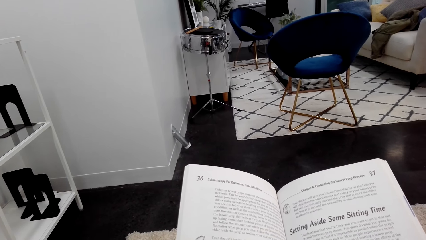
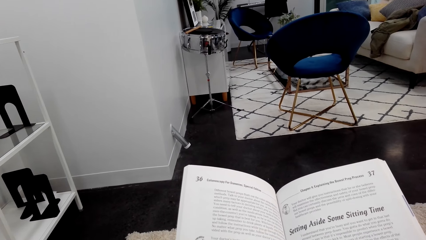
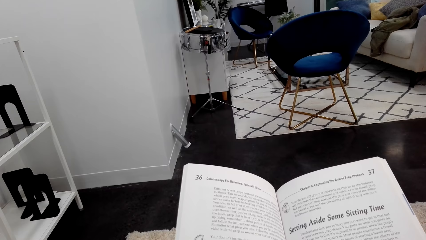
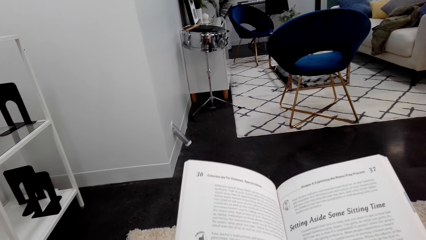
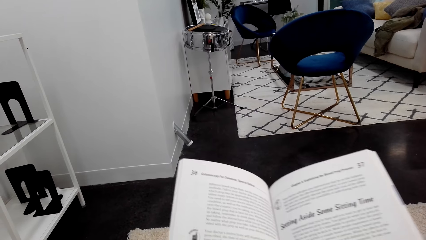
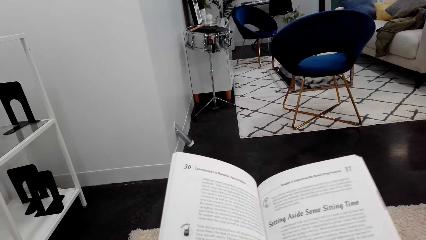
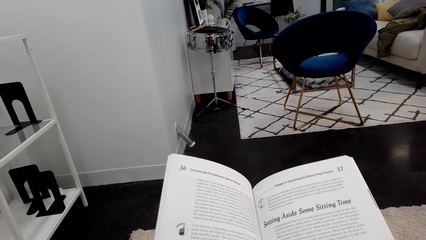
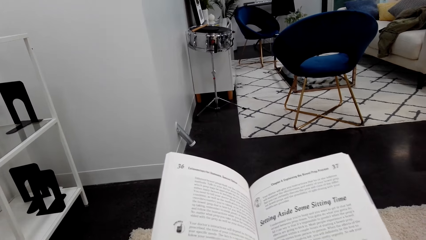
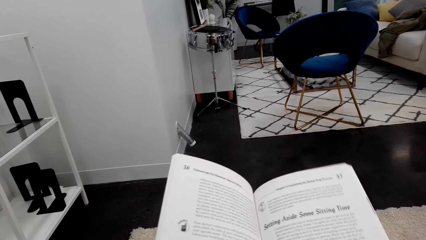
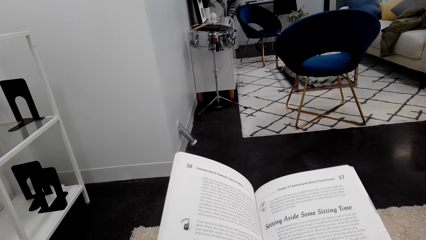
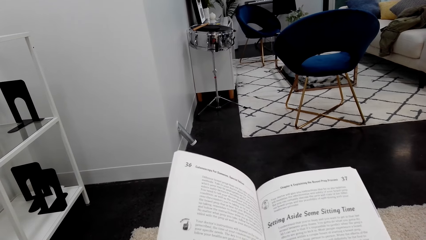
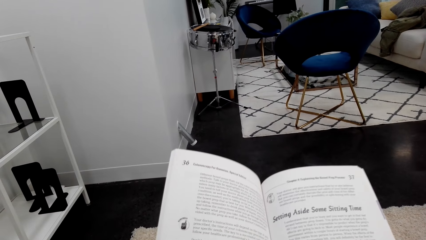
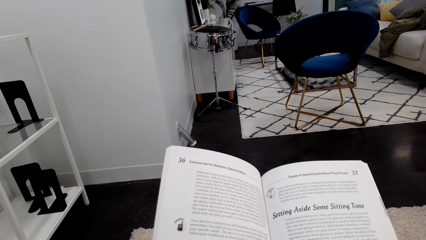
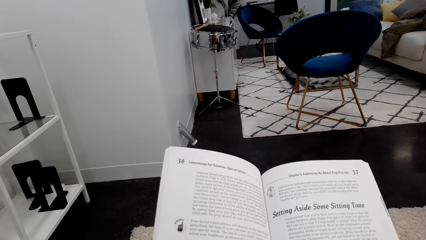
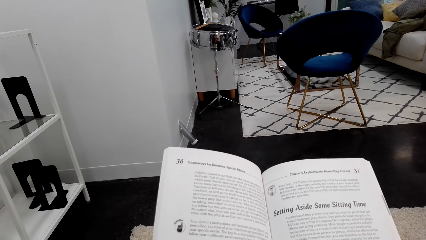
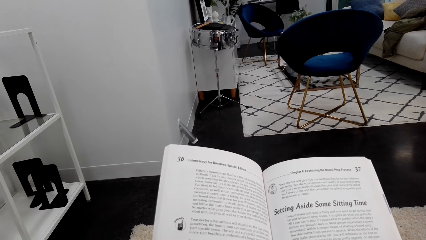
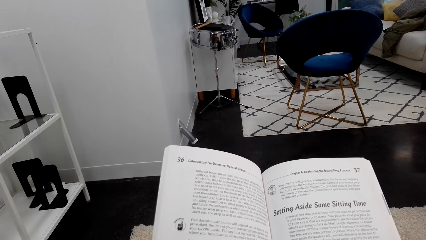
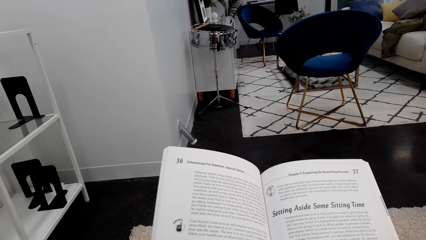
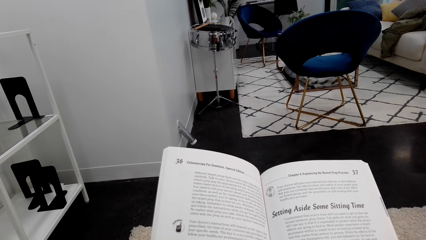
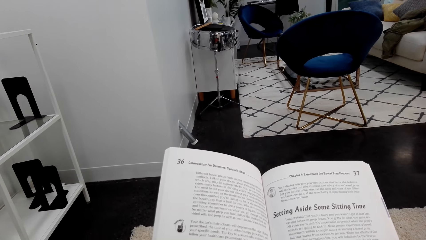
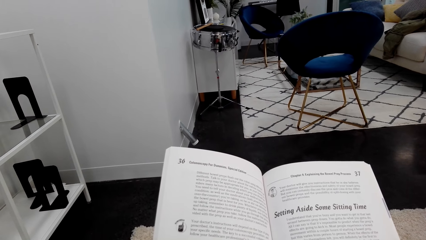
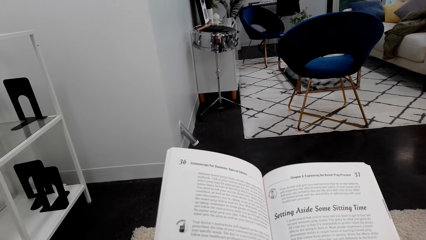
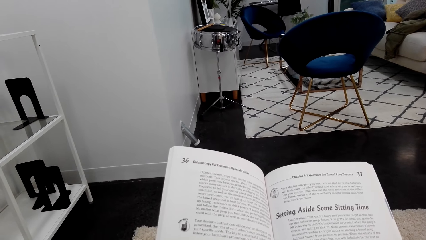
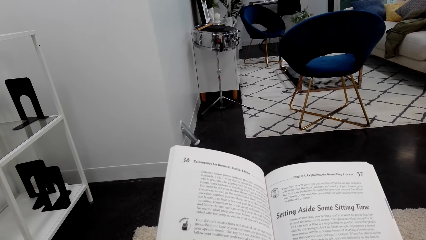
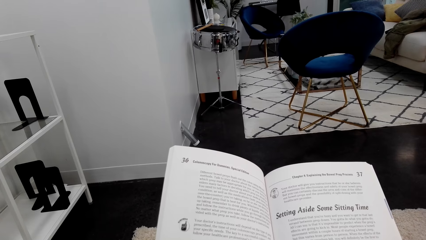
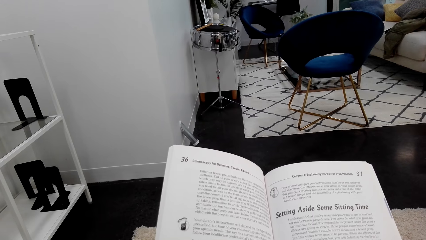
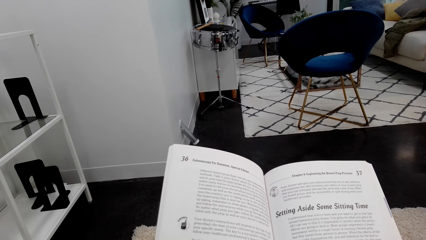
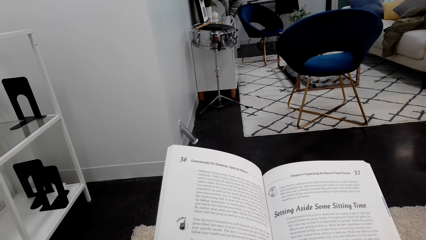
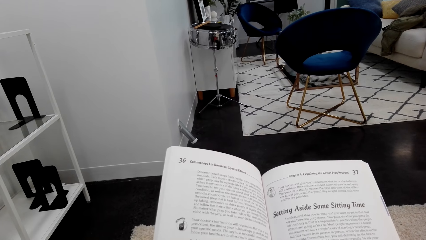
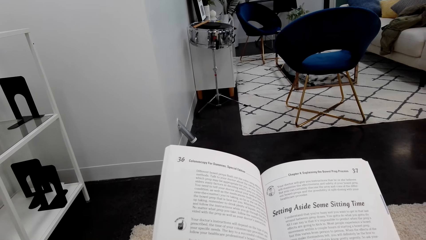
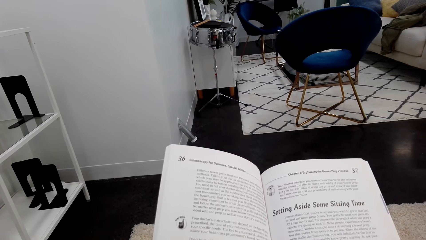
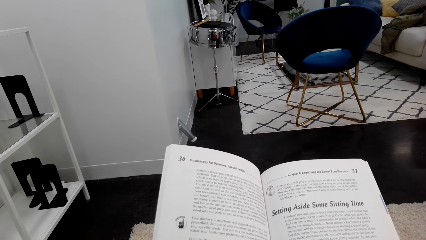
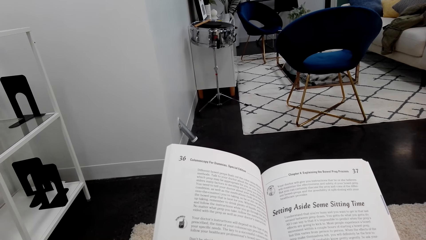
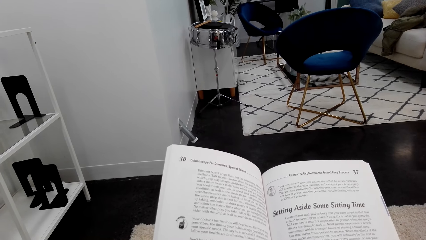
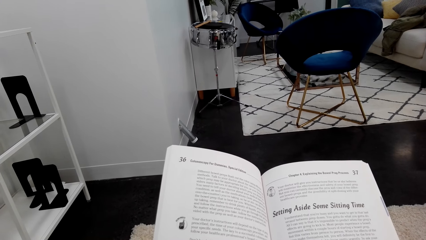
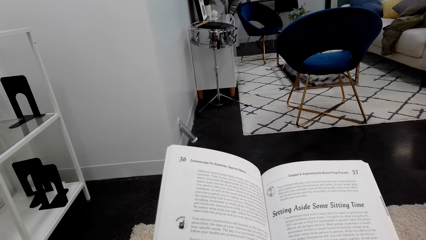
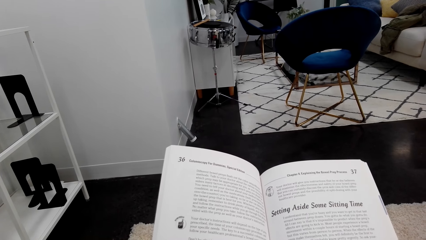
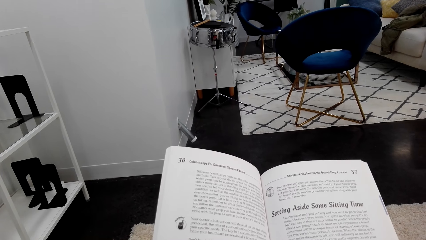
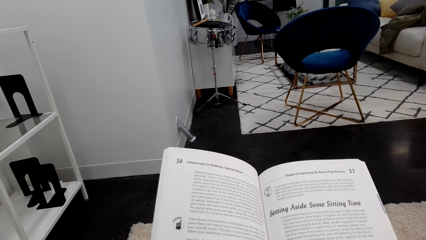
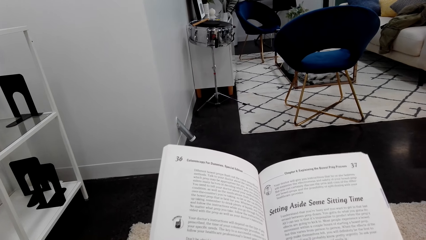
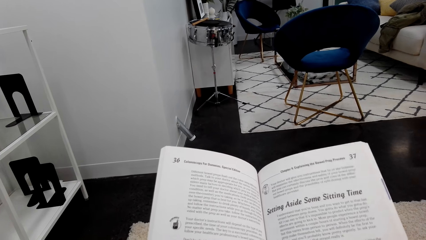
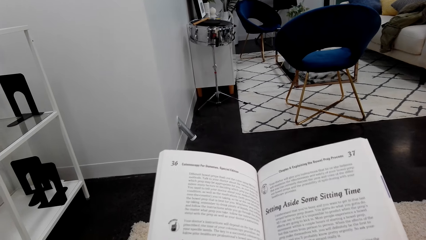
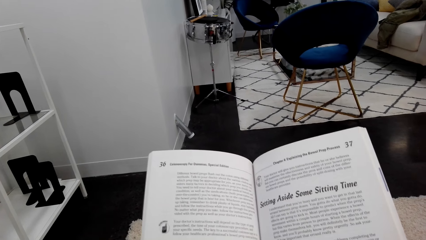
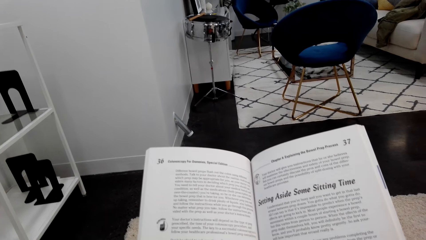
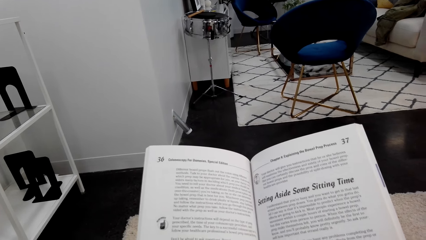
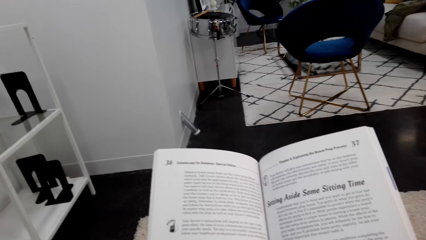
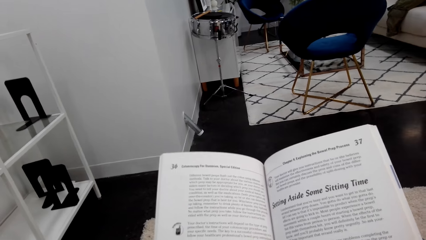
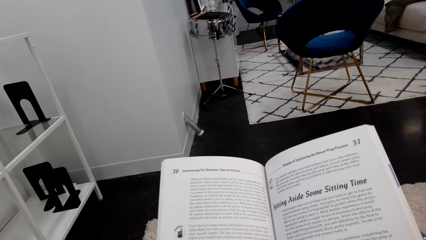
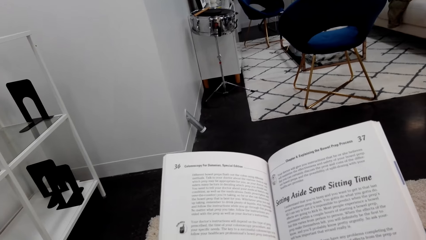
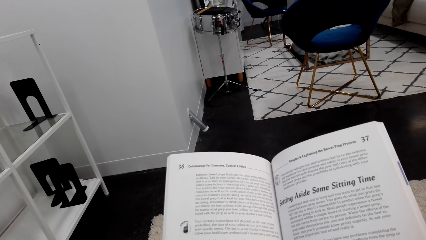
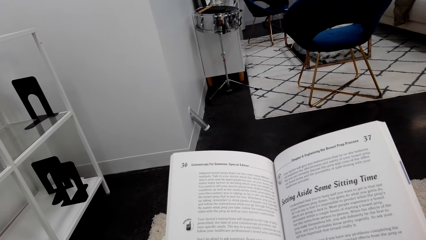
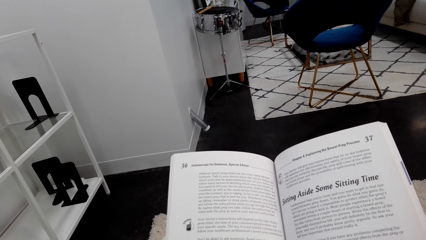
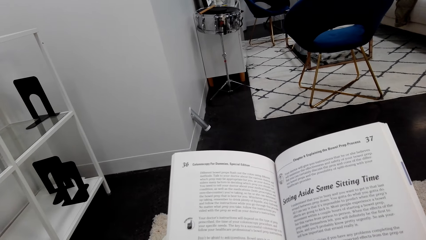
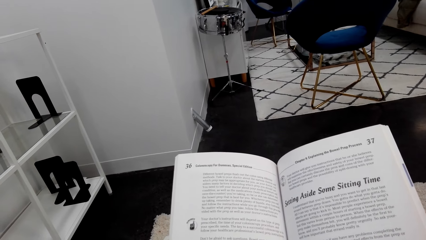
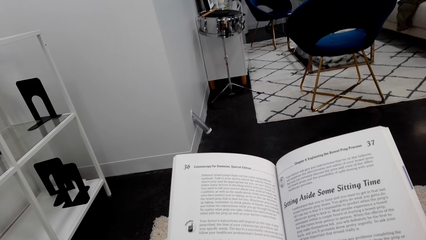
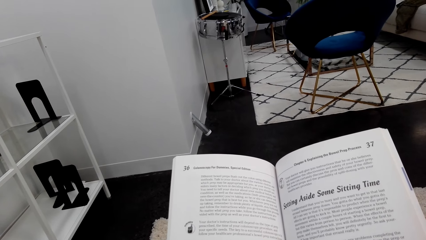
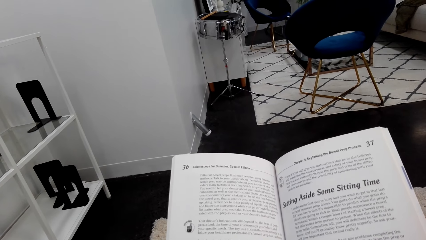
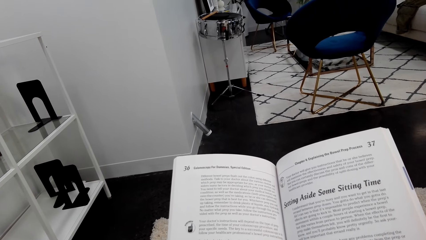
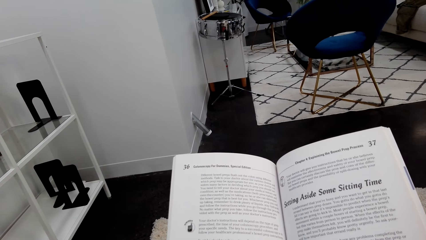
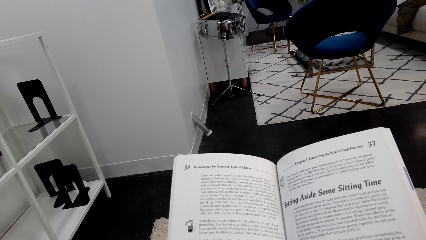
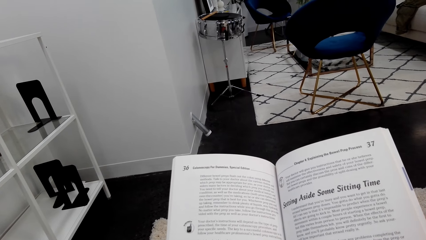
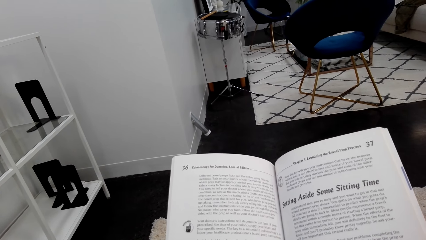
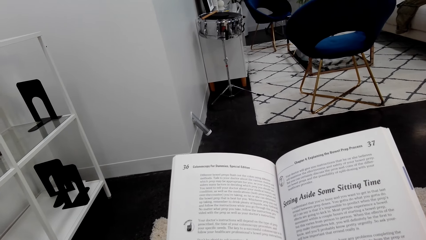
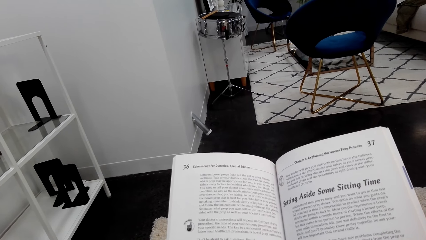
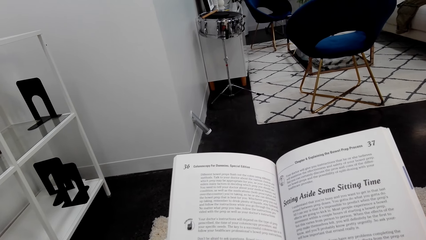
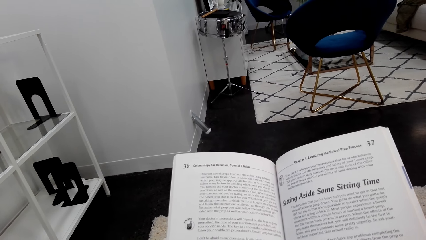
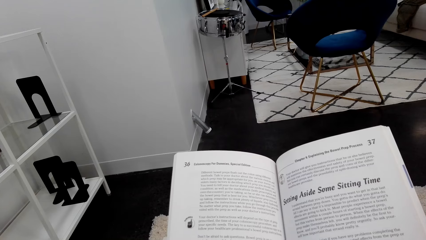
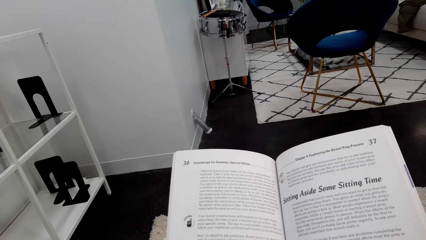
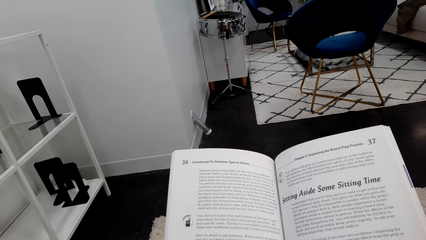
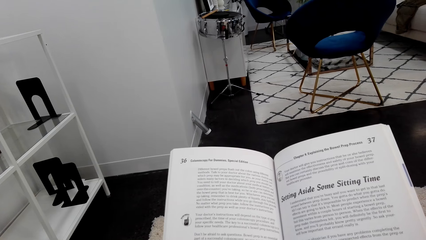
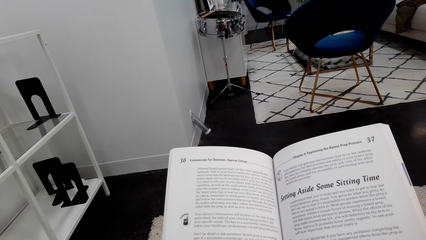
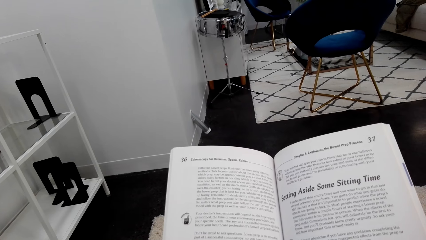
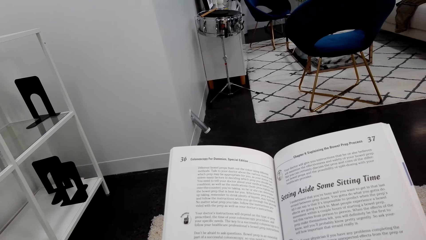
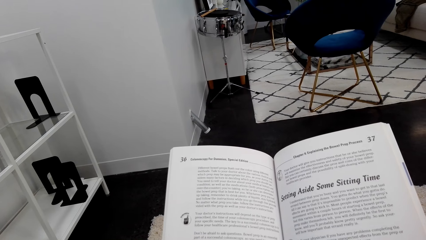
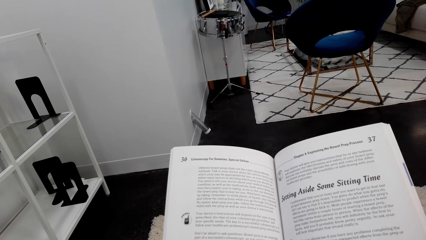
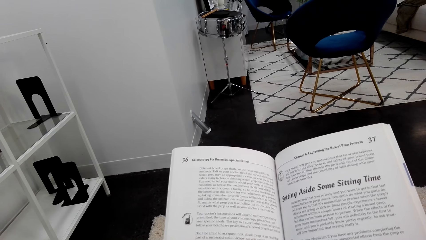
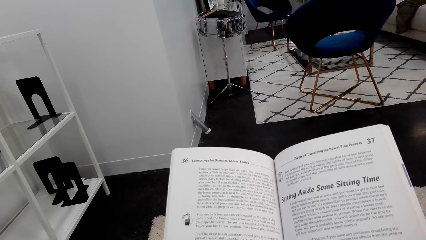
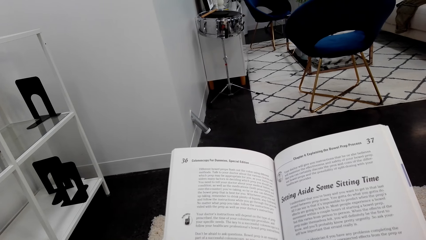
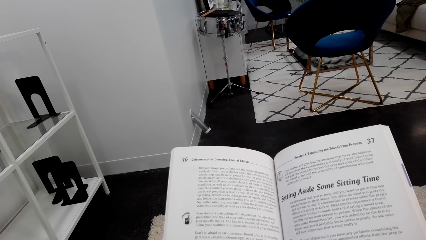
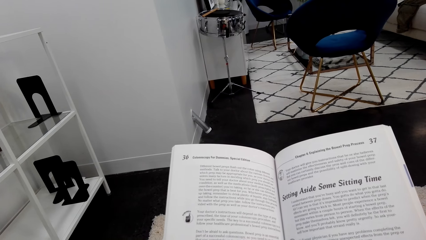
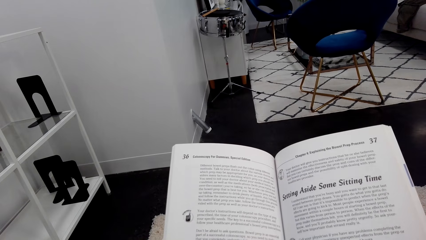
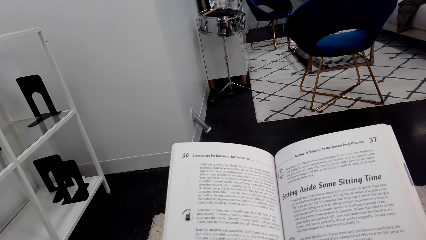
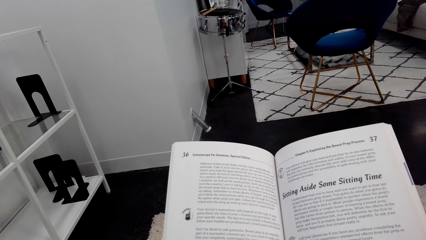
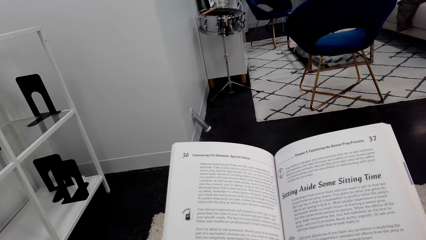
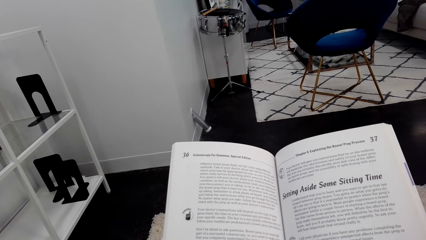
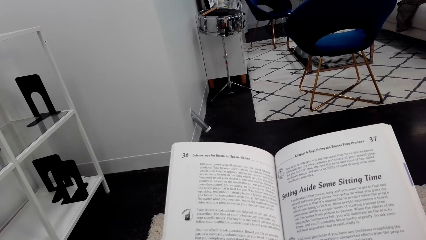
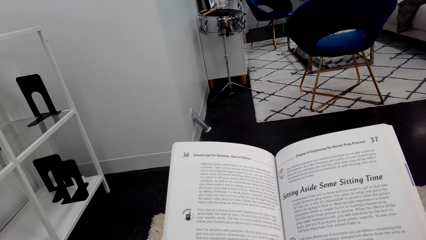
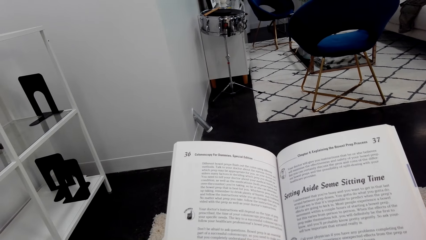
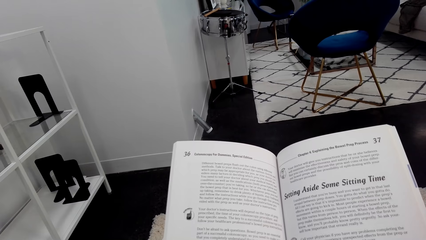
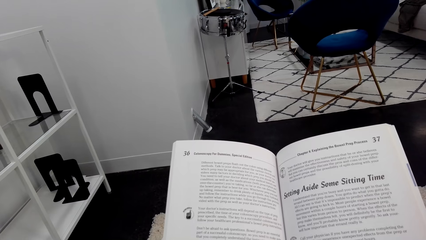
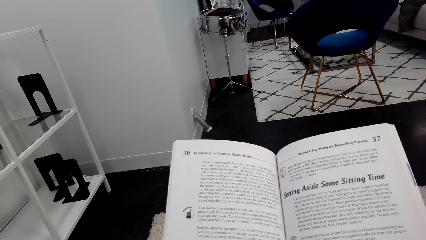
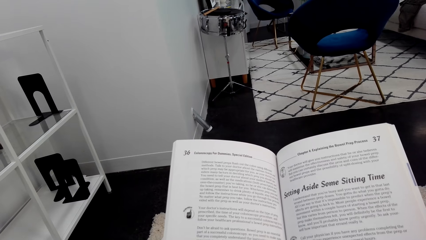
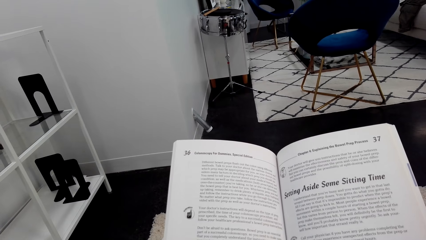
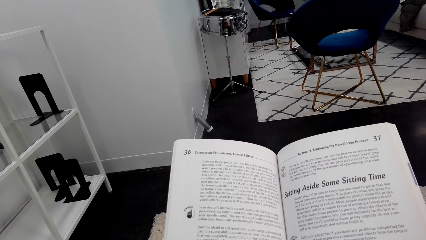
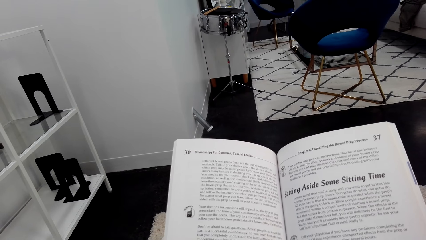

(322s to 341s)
The camera wearer turns to the side. They hold a book.
